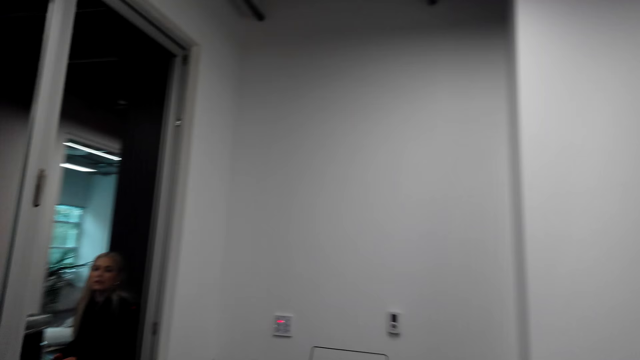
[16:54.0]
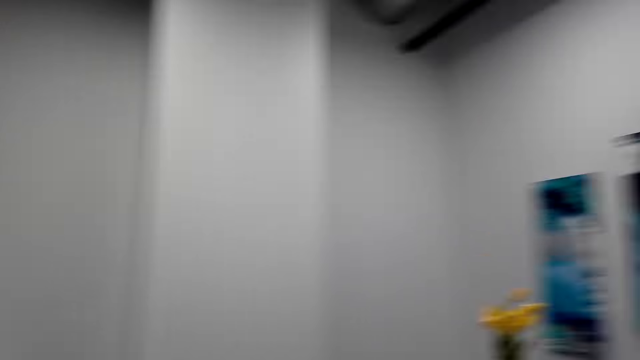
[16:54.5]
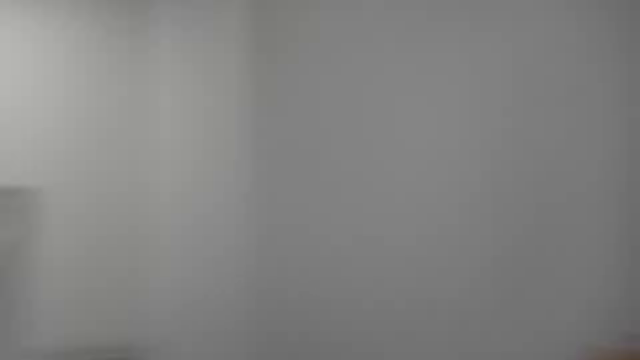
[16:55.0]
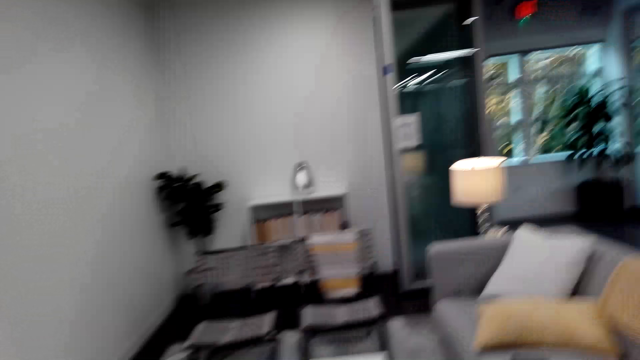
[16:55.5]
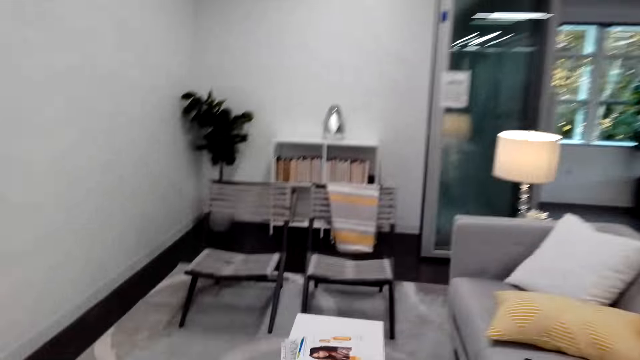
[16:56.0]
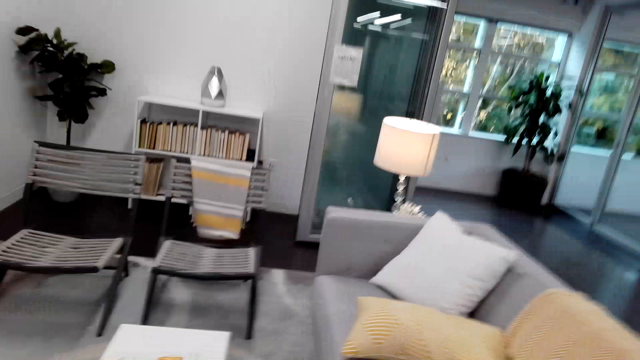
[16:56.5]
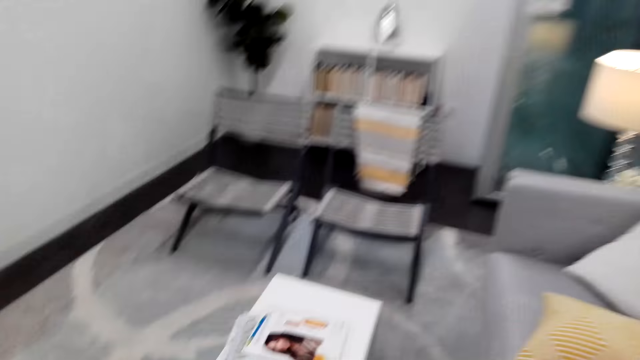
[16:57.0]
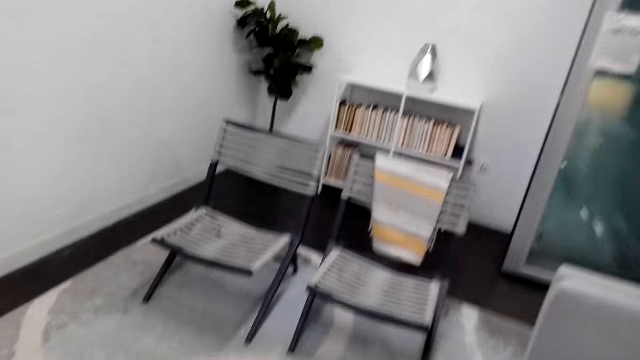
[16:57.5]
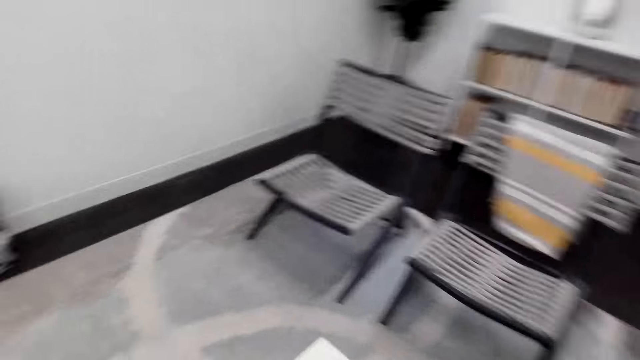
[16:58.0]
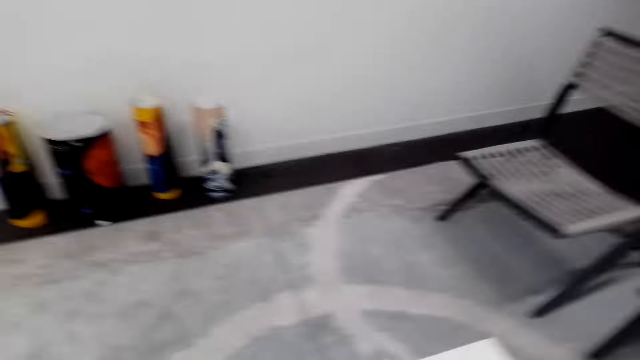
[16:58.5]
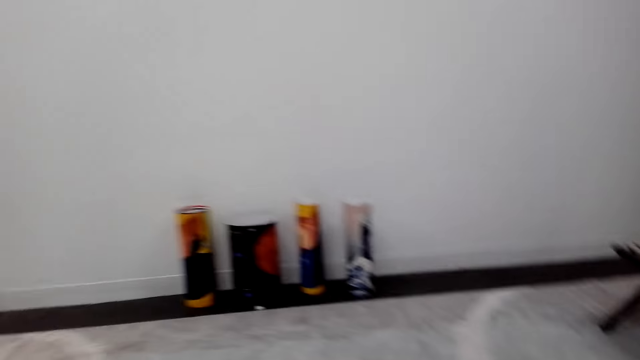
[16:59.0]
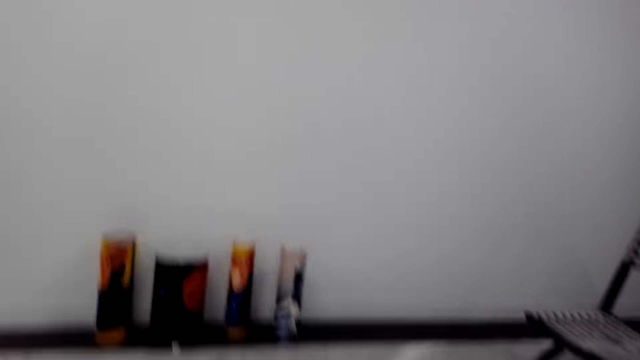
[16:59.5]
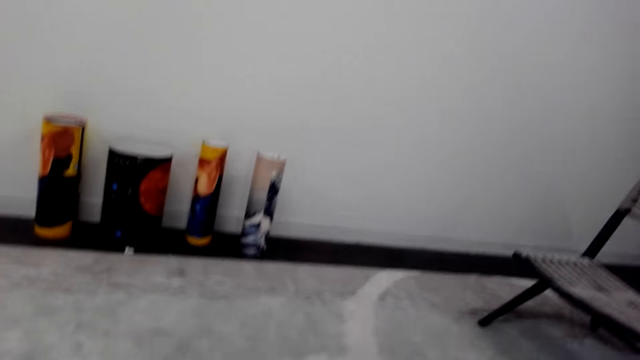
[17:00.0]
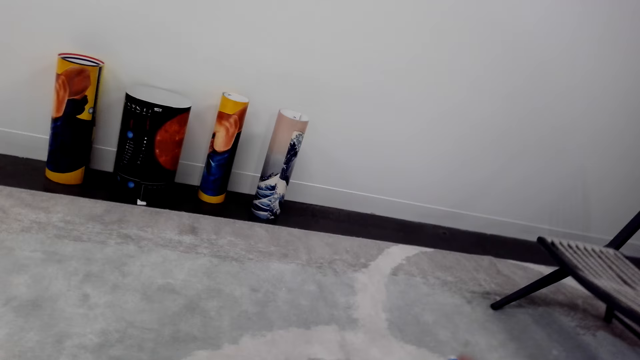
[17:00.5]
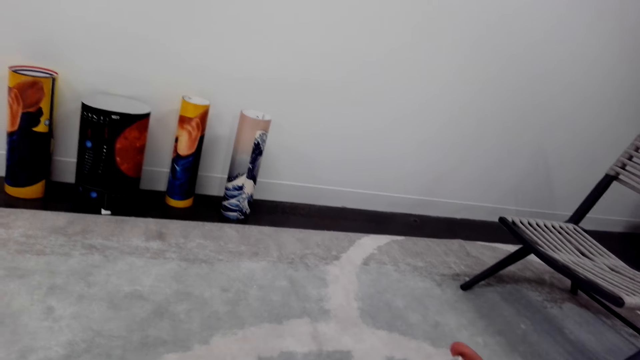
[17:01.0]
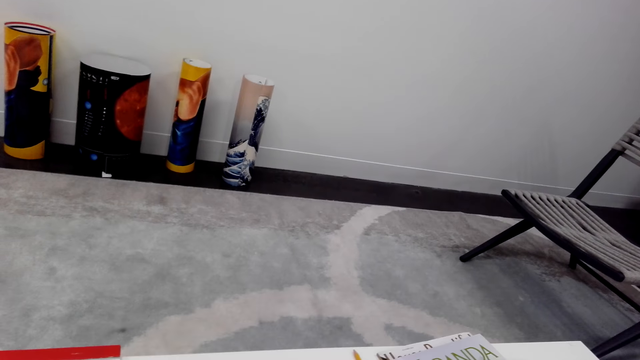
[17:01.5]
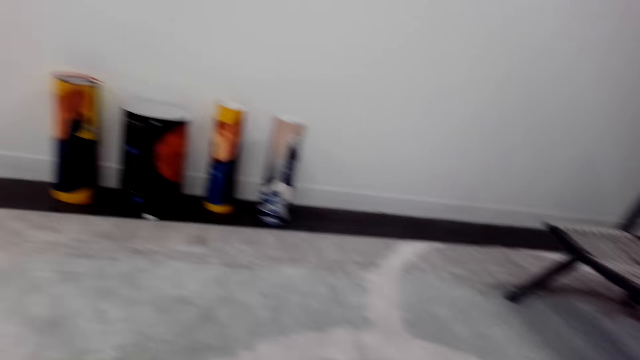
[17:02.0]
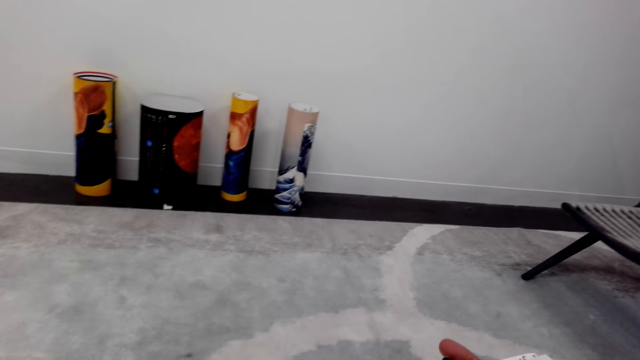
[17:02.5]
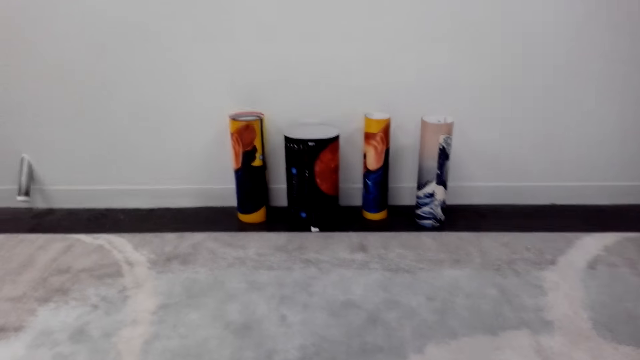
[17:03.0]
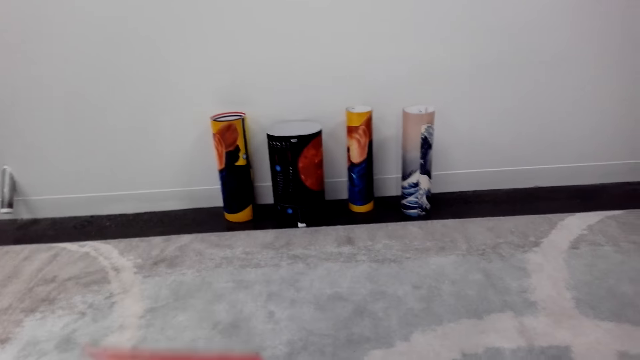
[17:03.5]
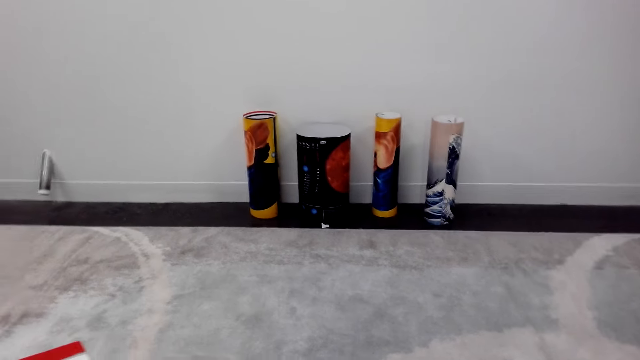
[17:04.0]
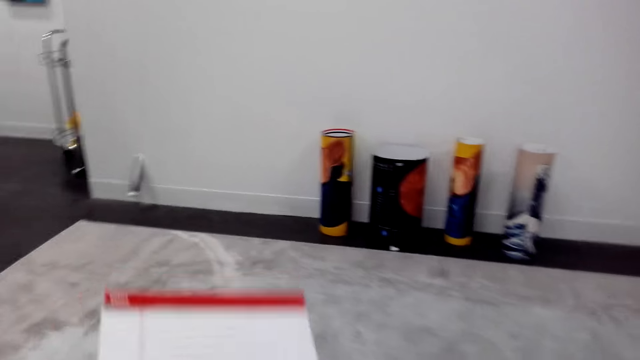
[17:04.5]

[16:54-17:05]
A person looks around from another room. The camera wearer walks around. They touch magazines on a table.

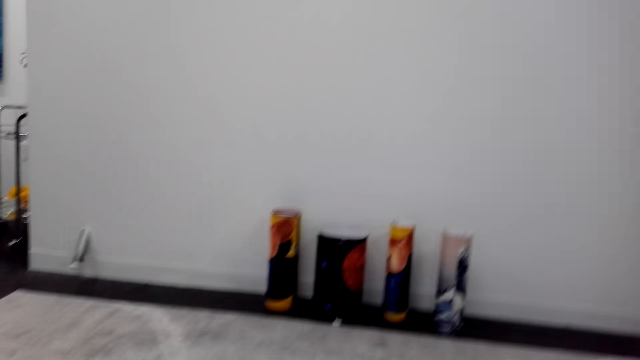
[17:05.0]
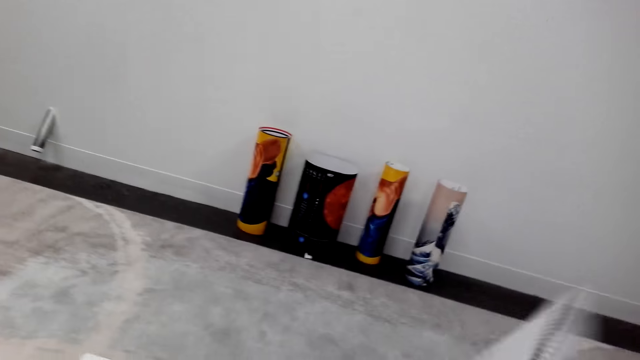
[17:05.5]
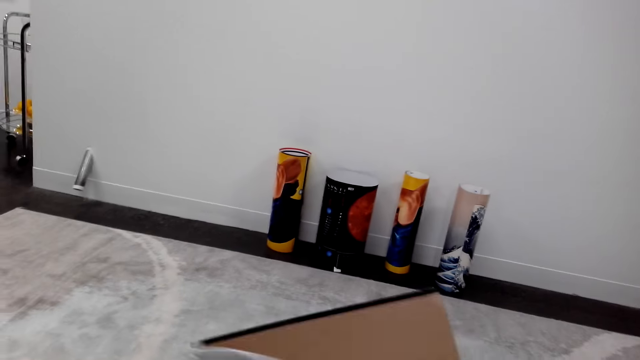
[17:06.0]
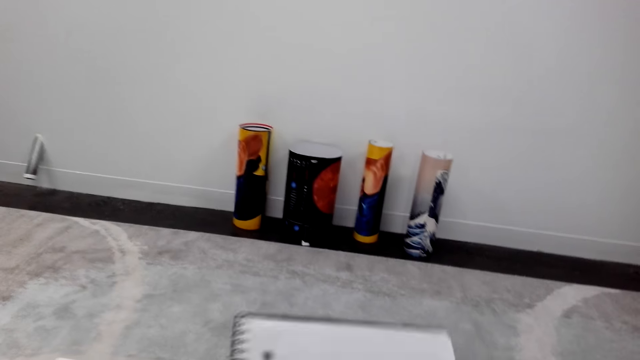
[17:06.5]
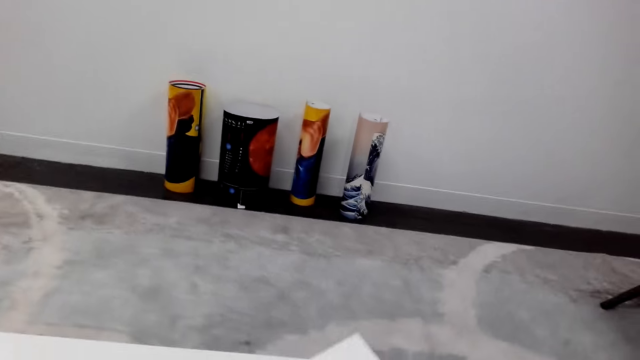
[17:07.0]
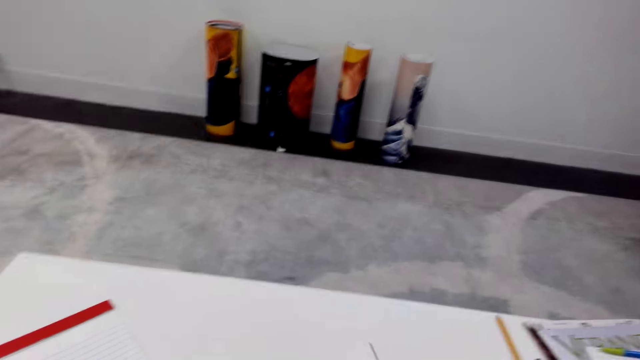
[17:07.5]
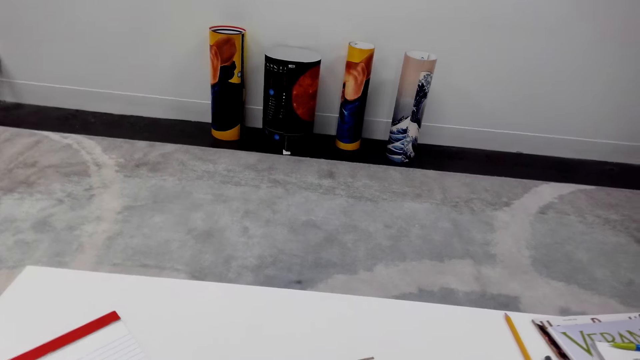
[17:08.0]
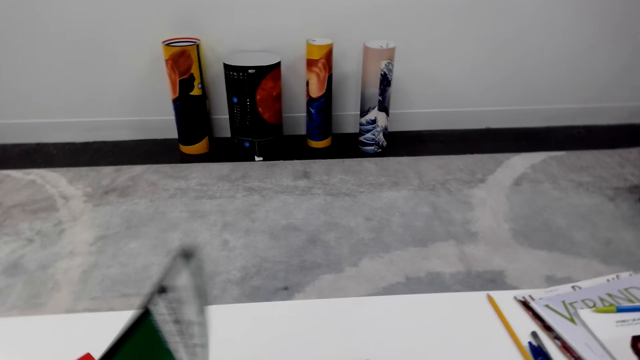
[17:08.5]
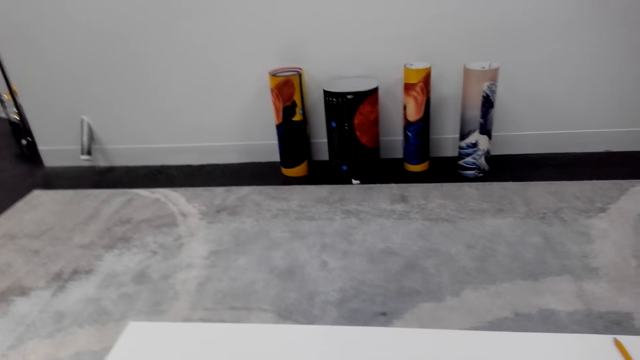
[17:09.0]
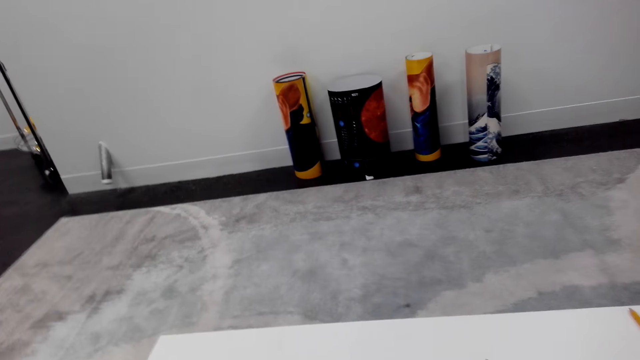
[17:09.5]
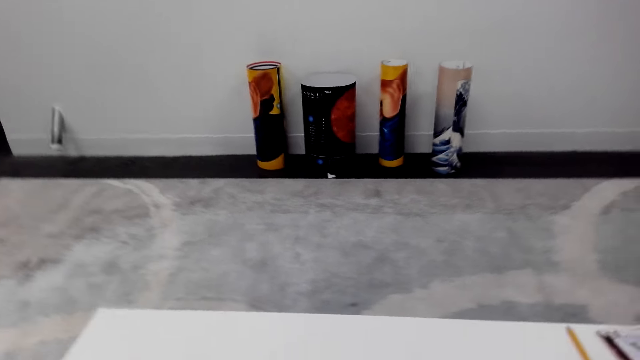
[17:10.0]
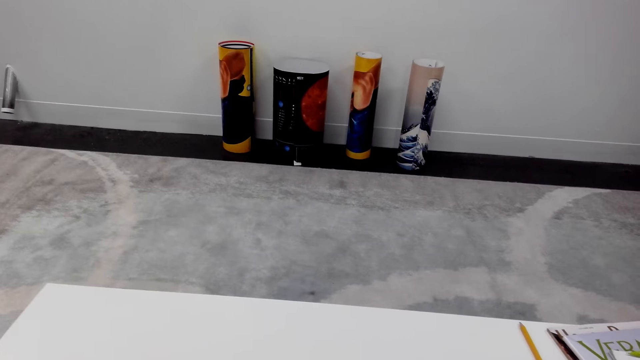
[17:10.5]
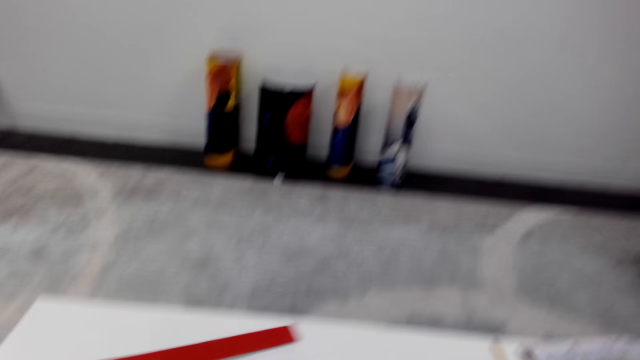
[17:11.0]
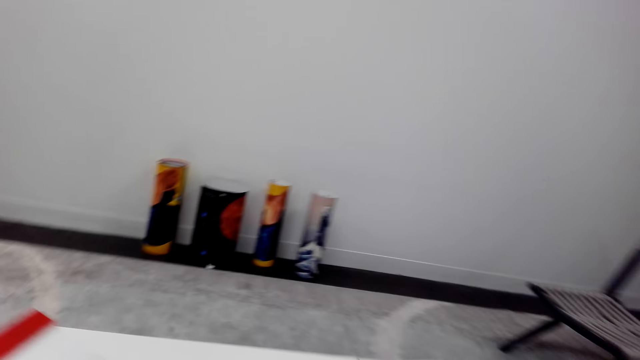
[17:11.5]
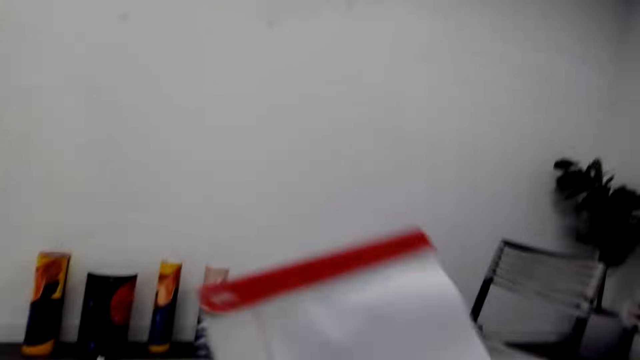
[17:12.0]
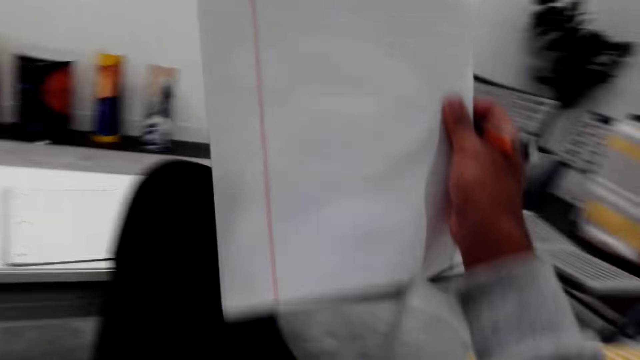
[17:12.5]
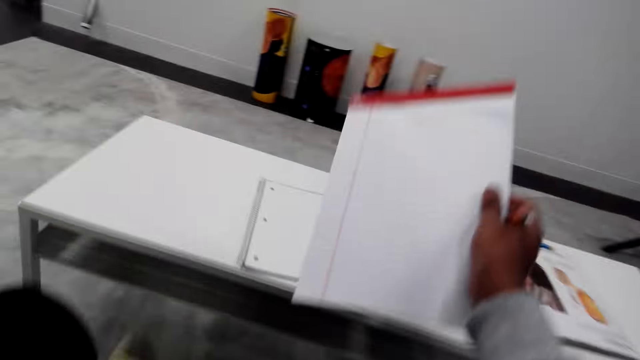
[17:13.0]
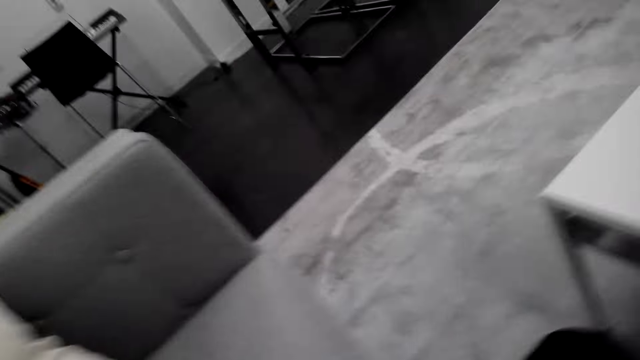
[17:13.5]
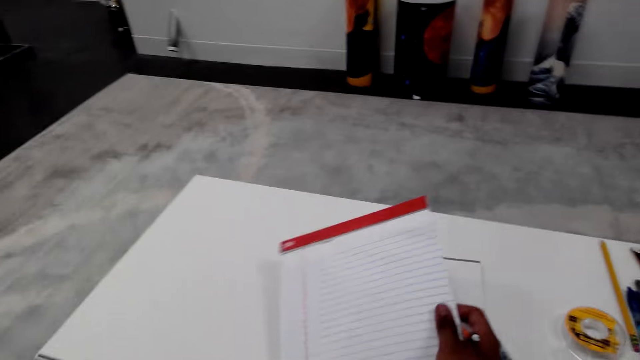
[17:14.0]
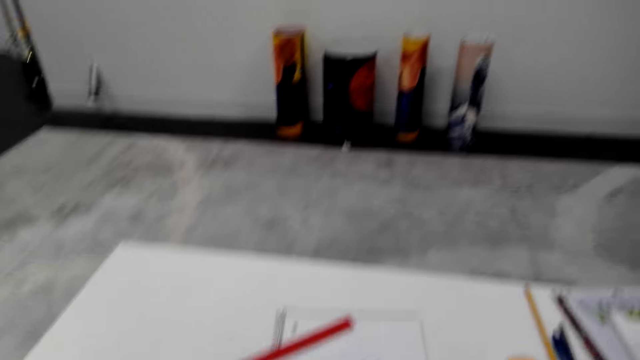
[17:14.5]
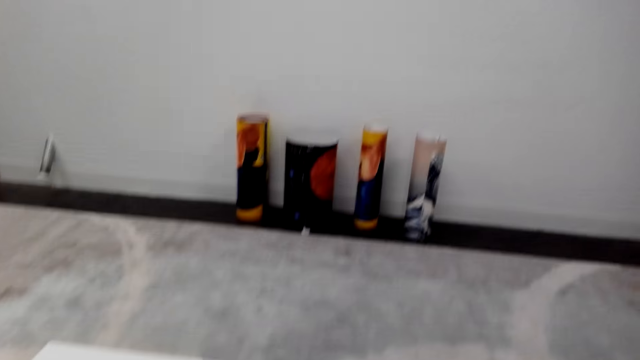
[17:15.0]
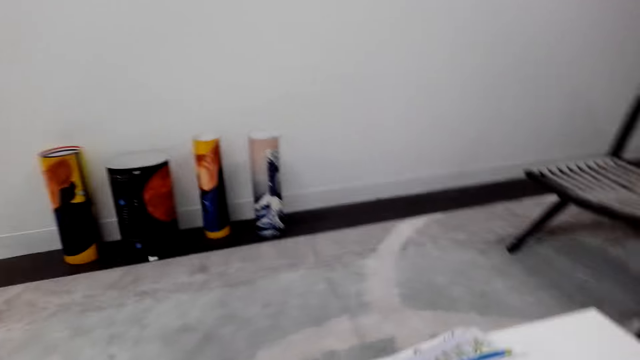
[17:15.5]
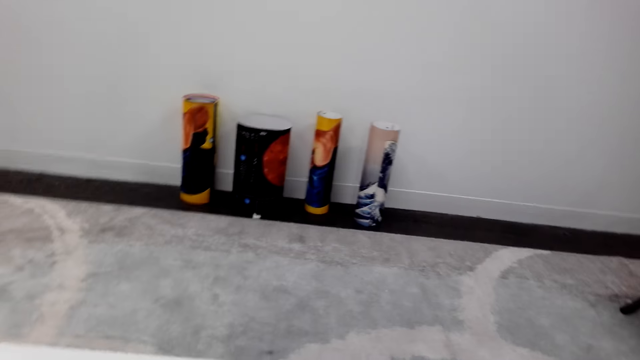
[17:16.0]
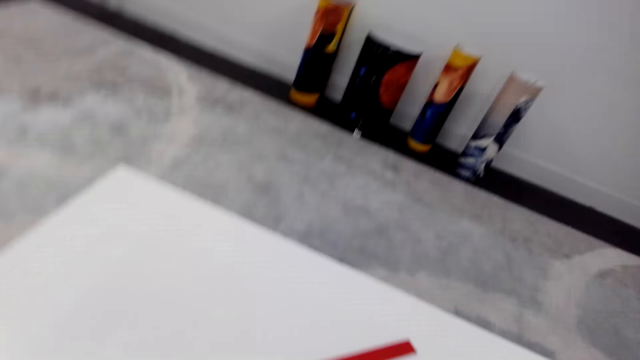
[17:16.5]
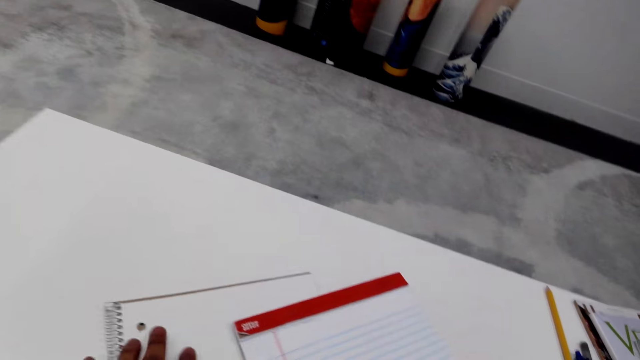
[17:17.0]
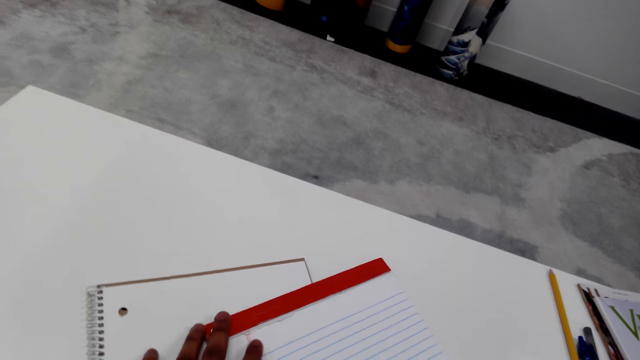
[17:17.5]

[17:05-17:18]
The camera wearer holds a notebook or book on the table. They hold the notebook well. They turn the notebook. They hold the notebook up. They look around. They hold the notebook on the table. They put the book on the table. They look around.
